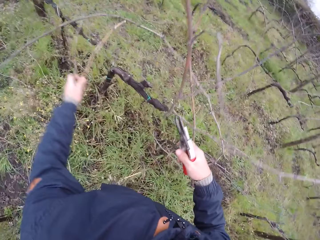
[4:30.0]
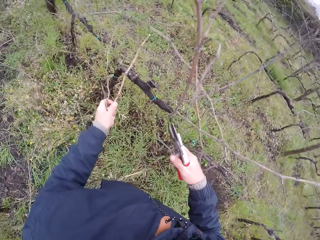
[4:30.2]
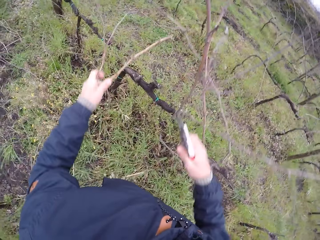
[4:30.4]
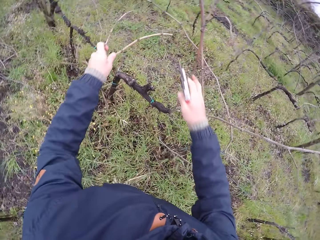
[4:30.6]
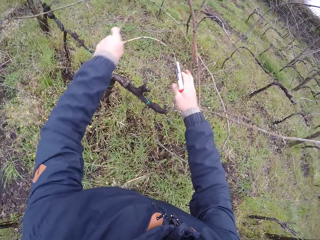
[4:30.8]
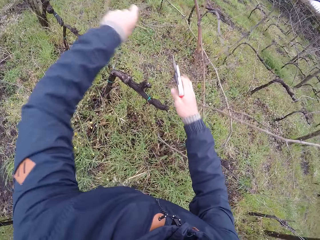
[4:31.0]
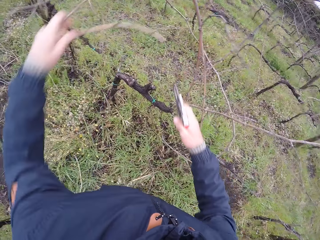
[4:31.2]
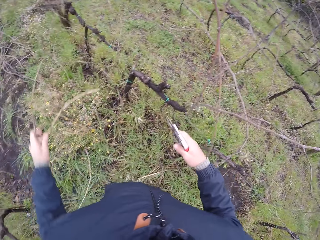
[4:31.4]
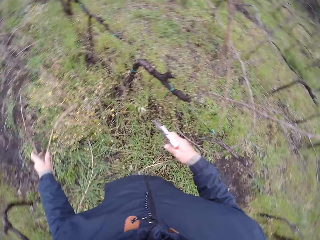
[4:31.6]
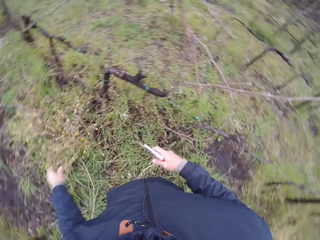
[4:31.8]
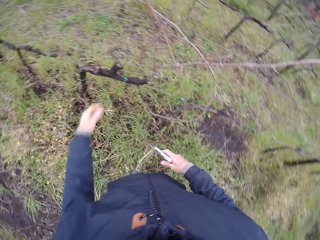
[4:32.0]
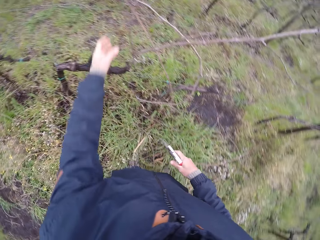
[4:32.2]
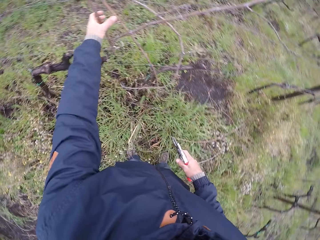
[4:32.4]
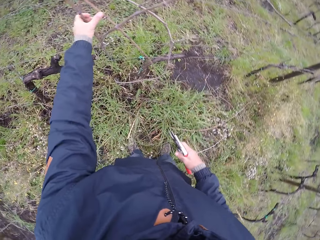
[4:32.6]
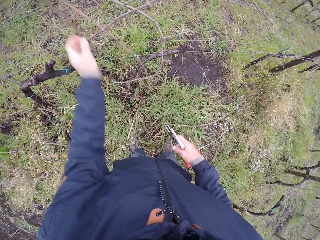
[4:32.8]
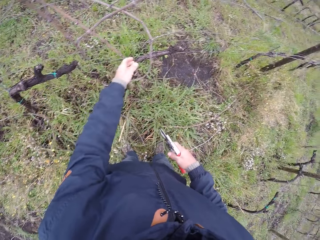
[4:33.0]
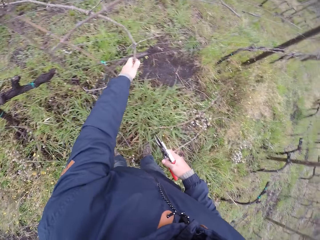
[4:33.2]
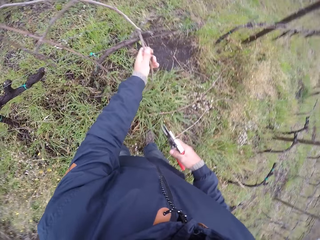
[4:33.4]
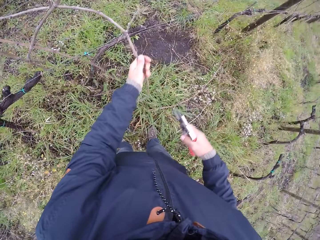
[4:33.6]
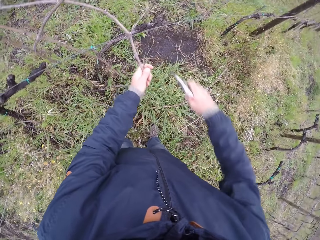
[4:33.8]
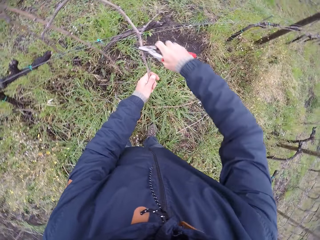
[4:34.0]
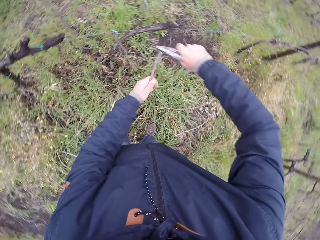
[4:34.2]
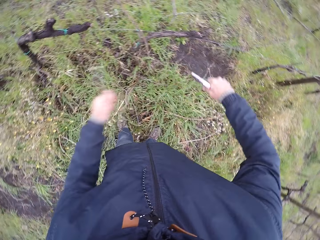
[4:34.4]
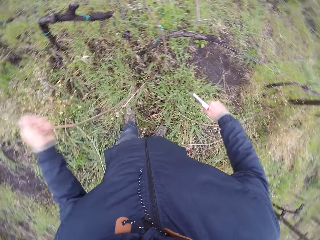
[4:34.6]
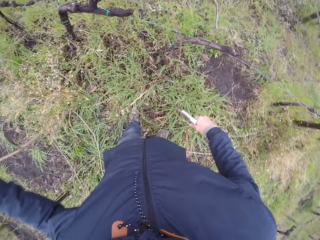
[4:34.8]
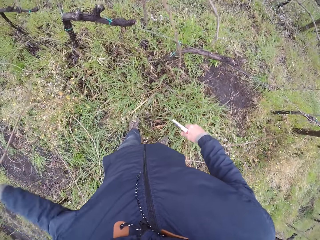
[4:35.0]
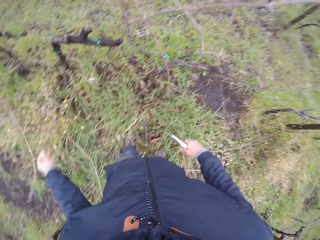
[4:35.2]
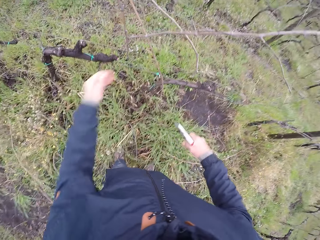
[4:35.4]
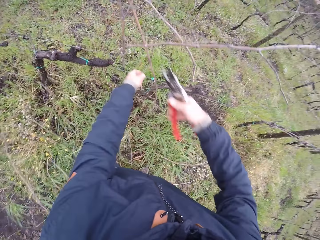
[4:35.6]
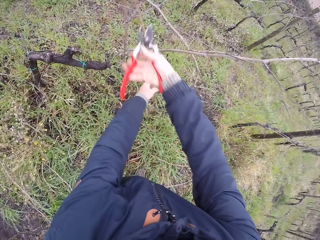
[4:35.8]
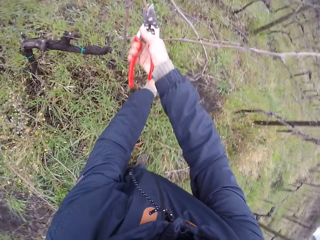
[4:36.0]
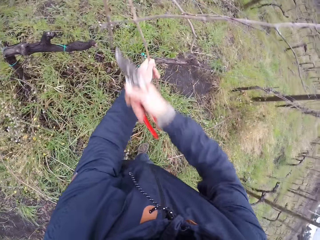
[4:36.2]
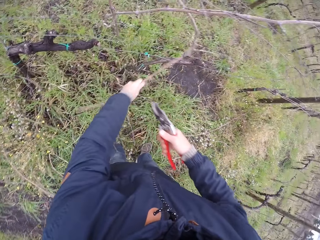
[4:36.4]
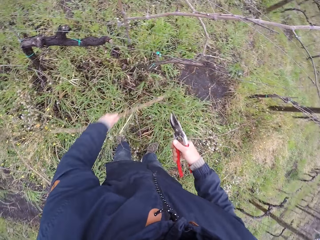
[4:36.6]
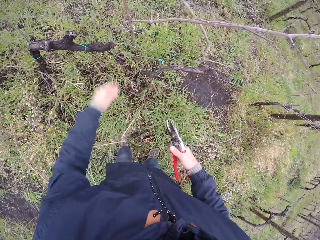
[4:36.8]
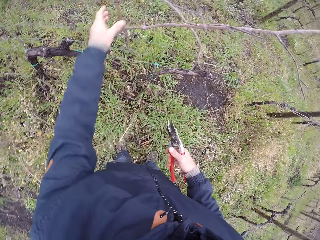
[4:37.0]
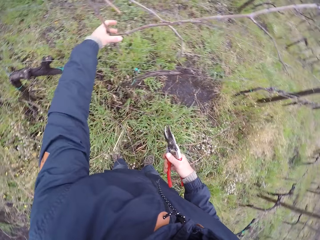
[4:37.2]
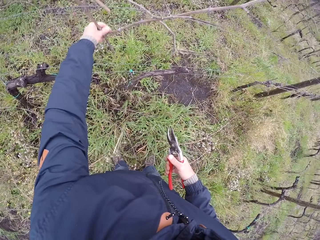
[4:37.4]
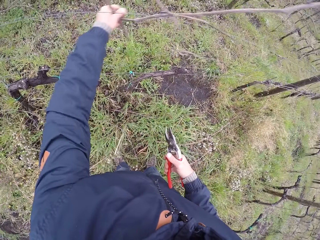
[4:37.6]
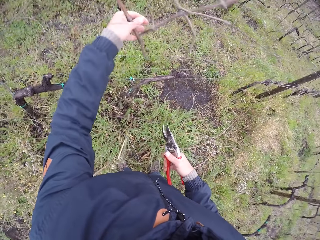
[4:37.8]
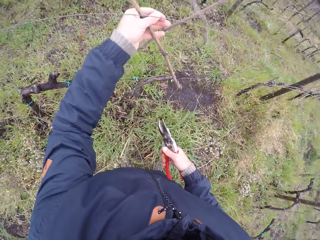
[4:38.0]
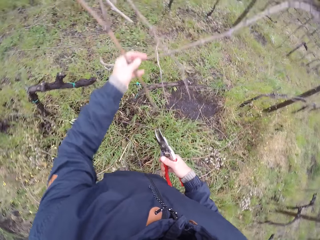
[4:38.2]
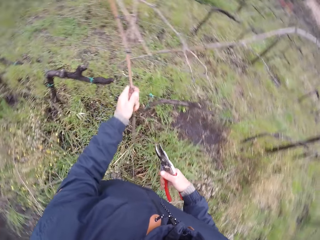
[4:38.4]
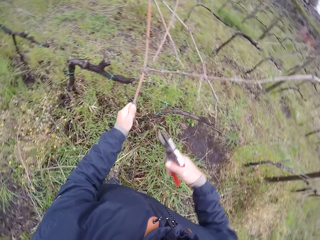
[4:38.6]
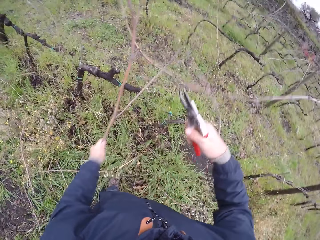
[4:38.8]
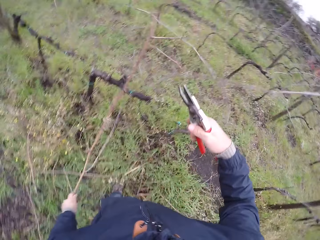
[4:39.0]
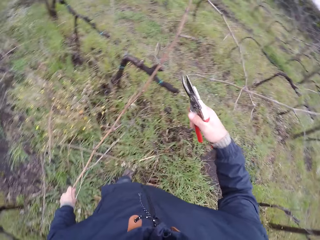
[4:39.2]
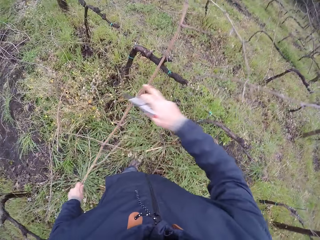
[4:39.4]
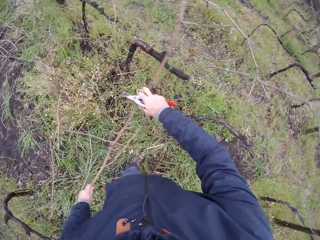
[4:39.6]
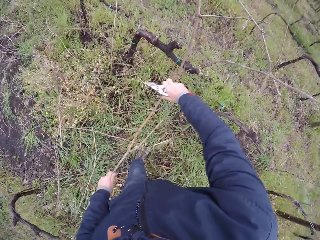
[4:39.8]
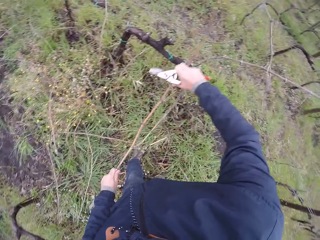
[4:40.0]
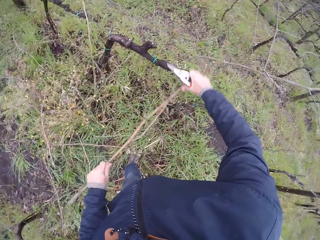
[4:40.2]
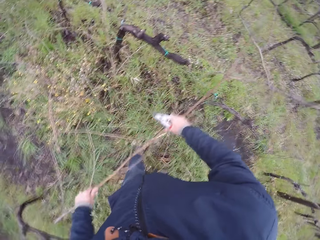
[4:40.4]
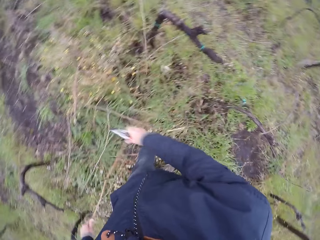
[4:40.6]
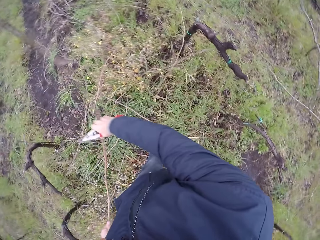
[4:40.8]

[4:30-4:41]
The camera wearer drops the twig on the ground with his left hand. He pulls out a twig on the wire mesh with his left hand. He cuts the twig with the garden shear in his right hand. He drops the twig on the ground with his left hand. He pulls out a twig on the wire mesh with his left hand. He cuts the twig with the garden shear in his right hand. He drops the twig on the ground with his left hand. He pulls out a twig on the wire mesh with his left hand. He pulls out a twig on the wire mesh with both hands.

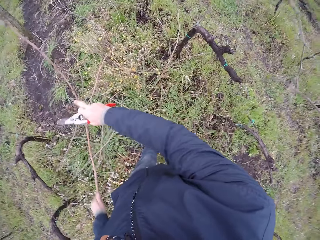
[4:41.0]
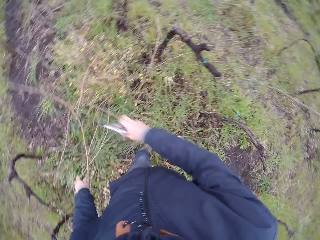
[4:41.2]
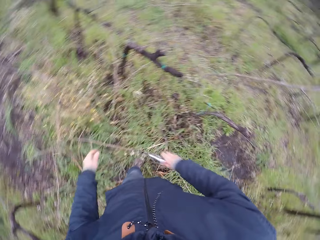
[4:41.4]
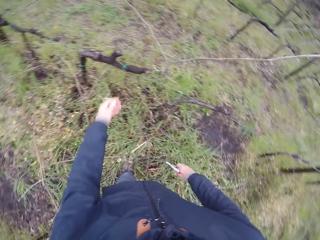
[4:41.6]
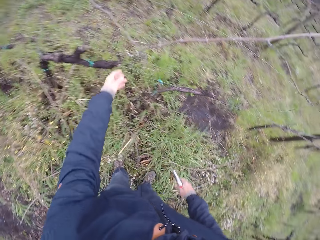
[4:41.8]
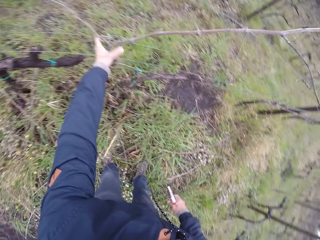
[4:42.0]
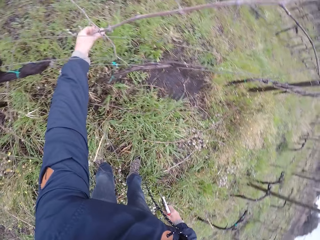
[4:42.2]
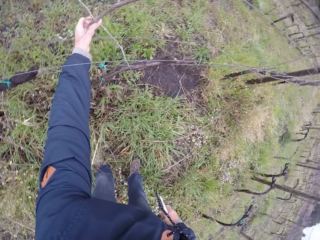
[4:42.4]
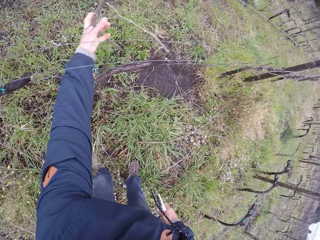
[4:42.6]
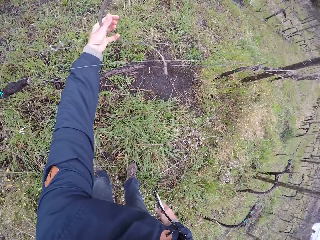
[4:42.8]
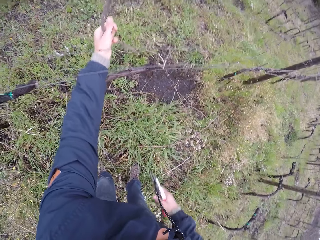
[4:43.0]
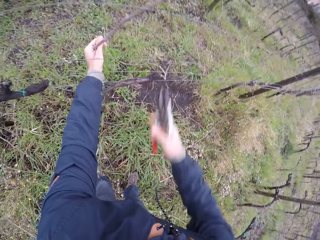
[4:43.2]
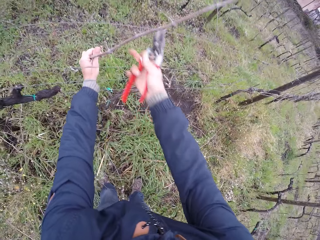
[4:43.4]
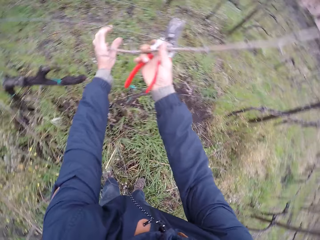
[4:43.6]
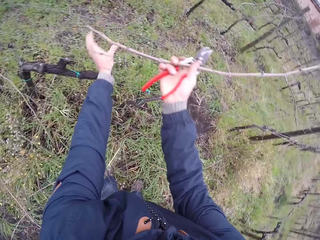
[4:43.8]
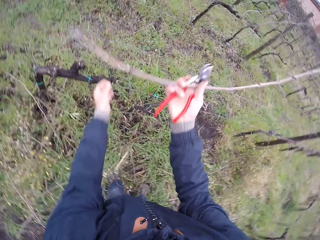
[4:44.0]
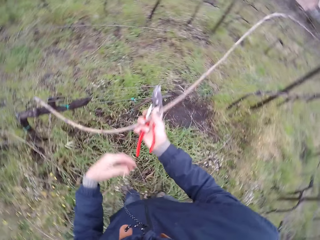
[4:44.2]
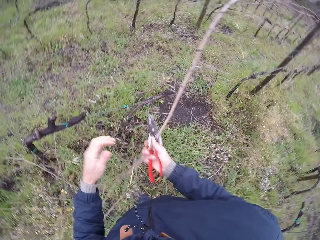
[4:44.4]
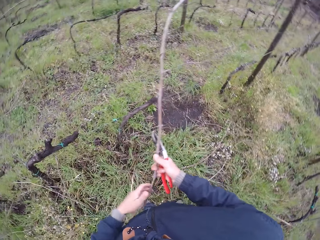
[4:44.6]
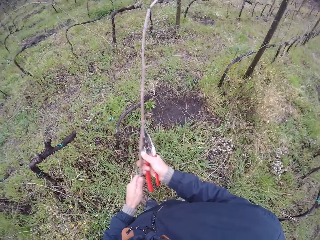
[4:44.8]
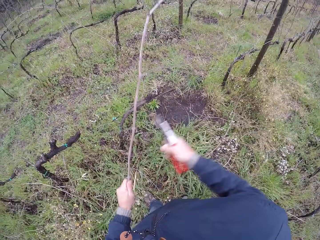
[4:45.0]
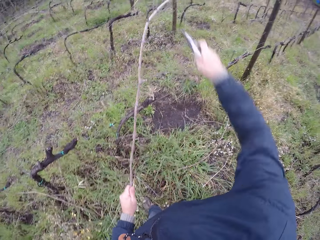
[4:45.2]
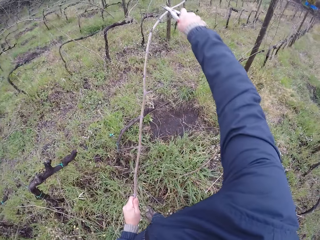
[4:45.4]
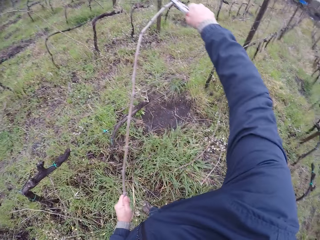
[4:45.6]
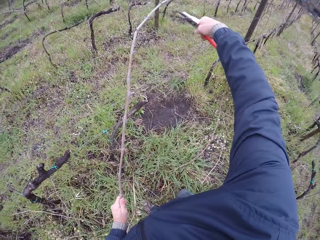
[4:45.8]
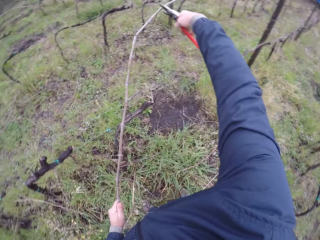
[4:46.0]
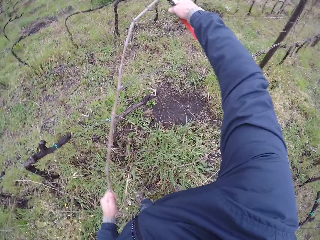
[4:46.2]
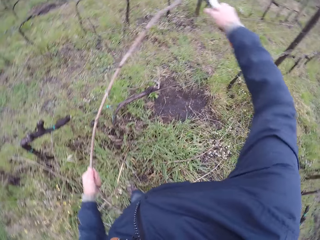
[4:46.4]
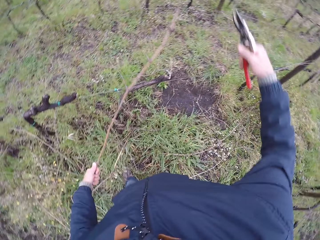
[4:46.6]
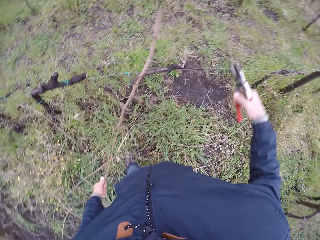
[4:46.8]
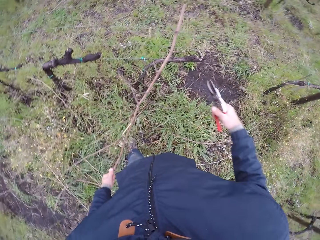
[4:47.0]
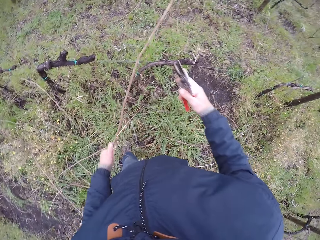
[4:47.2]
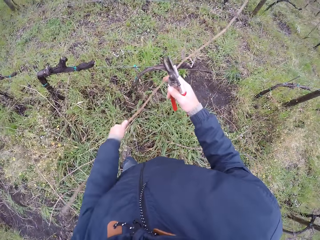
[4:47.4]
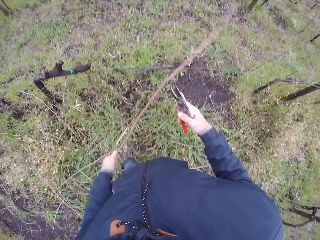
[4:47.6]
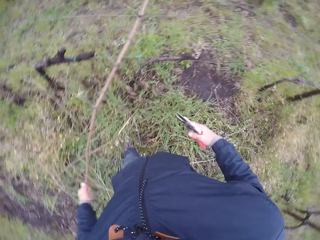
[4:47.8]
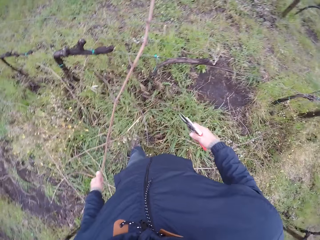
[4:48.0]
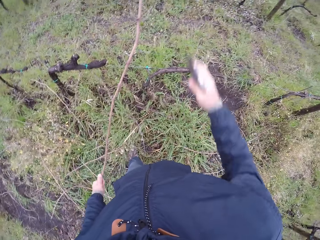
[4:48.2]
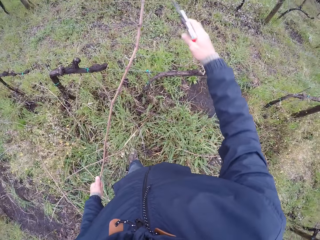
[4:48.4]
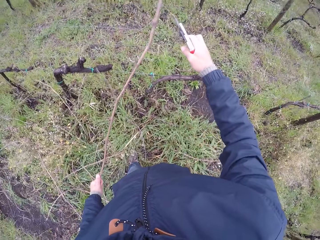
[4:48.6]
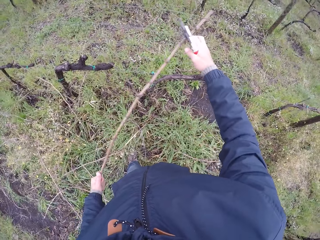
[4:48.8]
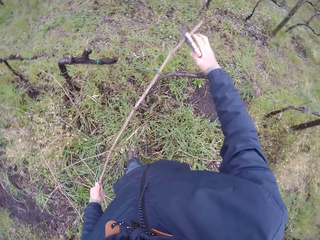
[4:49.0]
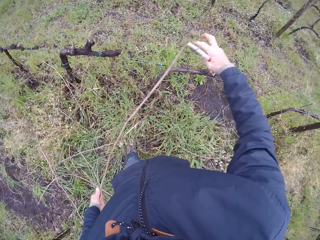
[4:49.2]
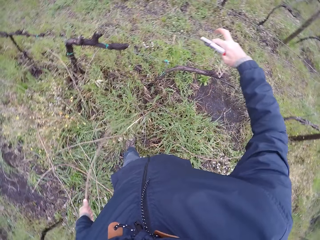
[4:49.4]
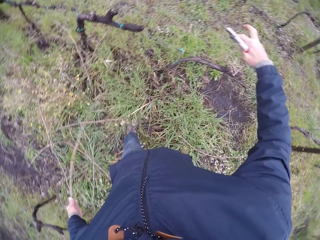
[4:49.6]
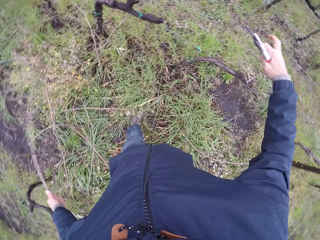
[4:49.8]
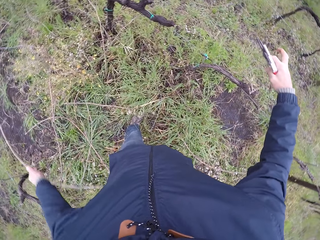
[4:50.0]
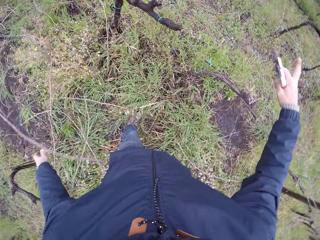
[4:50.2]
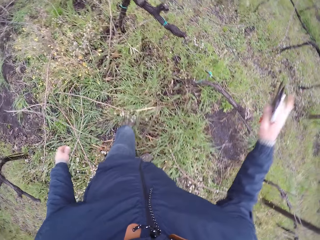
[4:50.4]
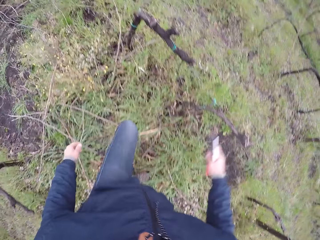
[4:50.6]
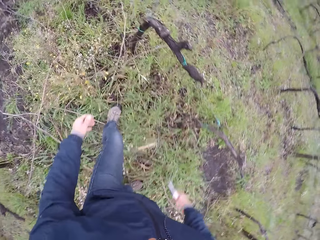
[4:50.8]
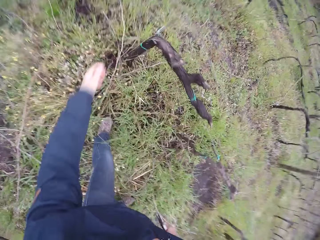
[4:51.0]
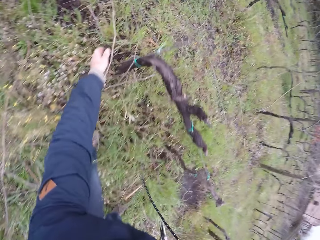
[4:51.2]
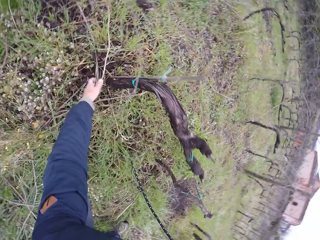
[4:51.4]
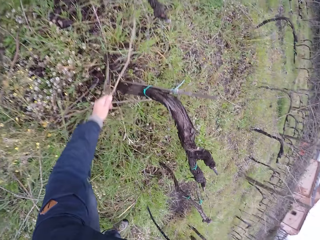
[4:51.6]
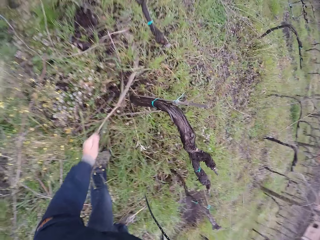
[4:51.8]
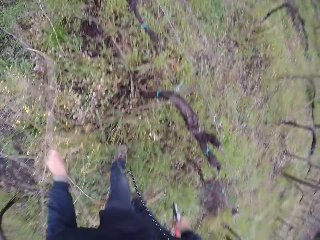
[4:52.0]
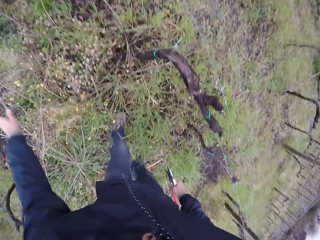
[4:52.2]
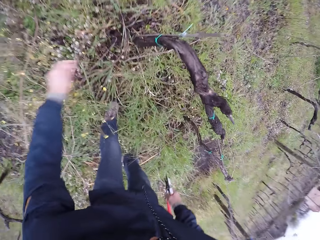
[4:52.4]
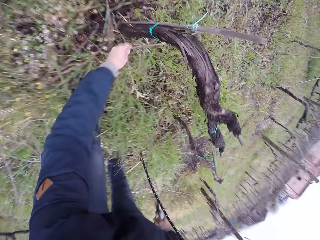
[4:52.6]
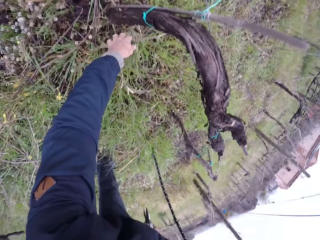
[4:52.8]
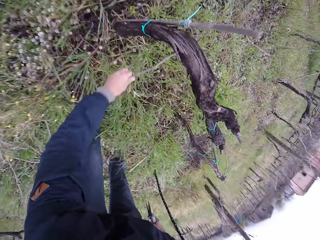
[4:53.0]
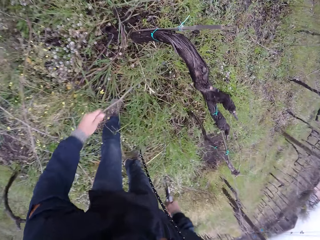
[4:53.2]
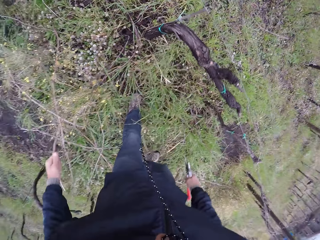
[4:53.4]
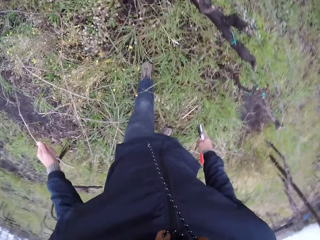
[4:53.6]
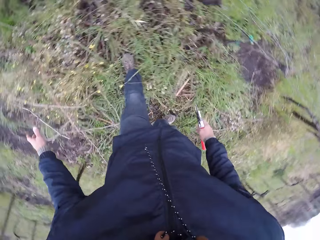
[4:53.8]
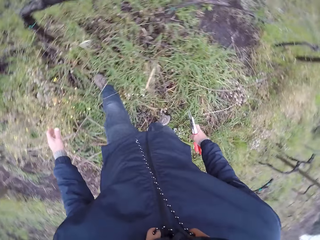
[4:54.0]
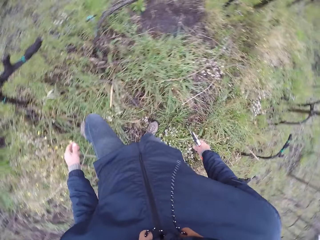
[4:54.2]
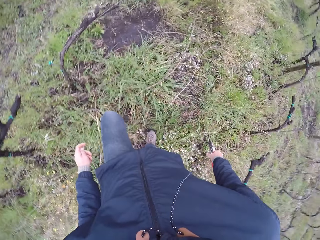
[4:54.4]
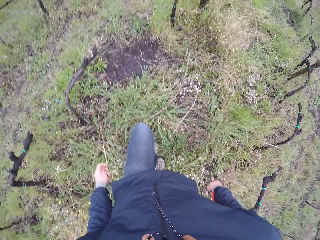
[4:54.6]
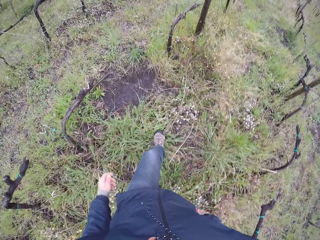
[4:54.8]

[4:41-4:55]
The camera wearer breaks the wood. He drops the twig on the ground with his left hand. He pulls out a twig on the wire mesh with his left hand. He pulls out a twig on the wire mesh with both hands. He moves the wood. He cuts a twig in his left hand with the twig cutter in his right hand. He throws the twig on the floor with his left hand. He removes twigs from the fence. He picks a twig on the floor with his left hand. He throws the twig on the ground with his left hand.
